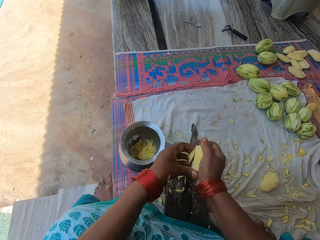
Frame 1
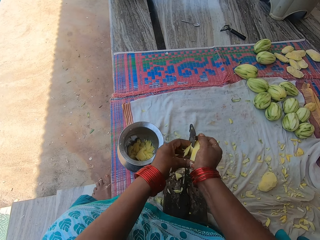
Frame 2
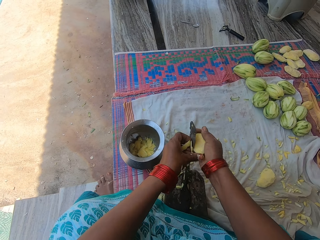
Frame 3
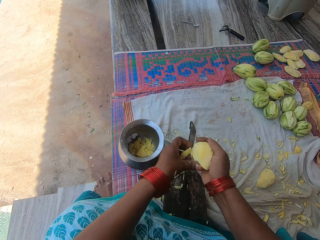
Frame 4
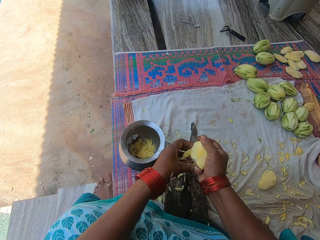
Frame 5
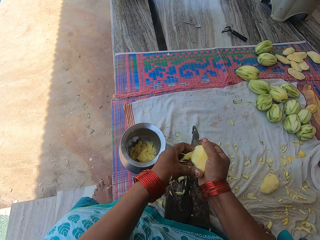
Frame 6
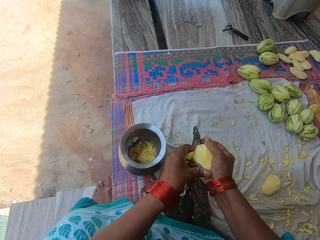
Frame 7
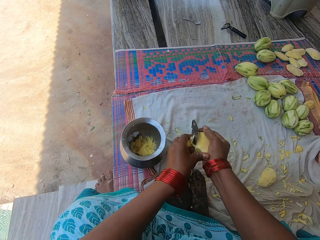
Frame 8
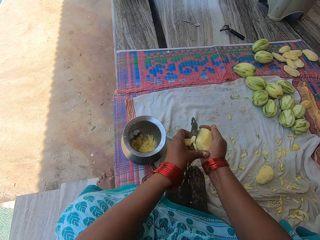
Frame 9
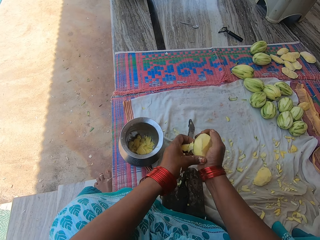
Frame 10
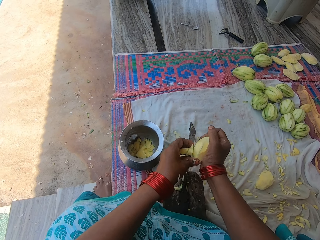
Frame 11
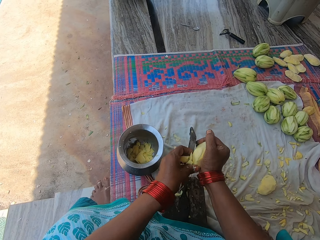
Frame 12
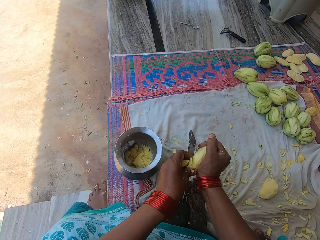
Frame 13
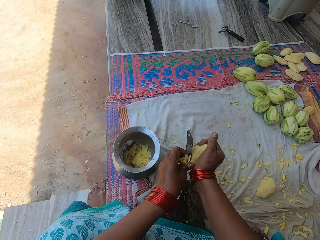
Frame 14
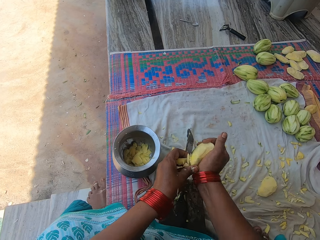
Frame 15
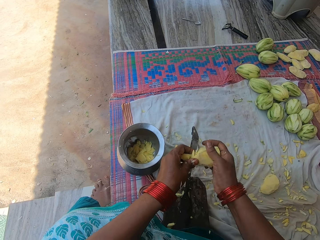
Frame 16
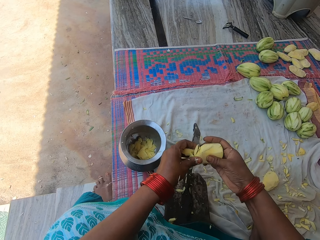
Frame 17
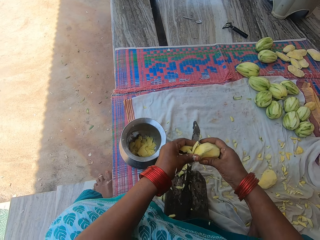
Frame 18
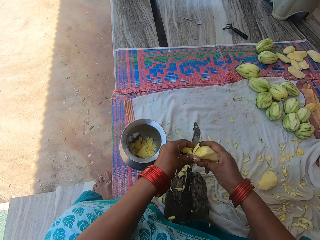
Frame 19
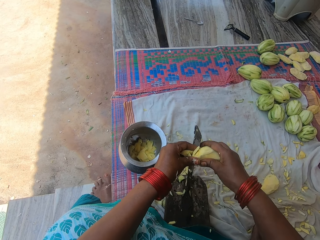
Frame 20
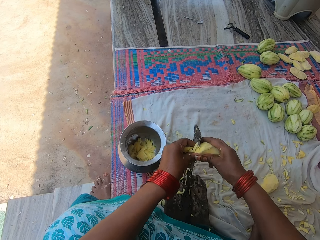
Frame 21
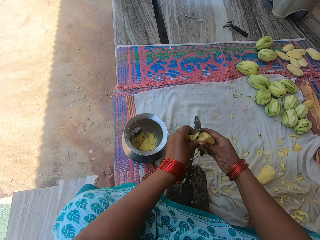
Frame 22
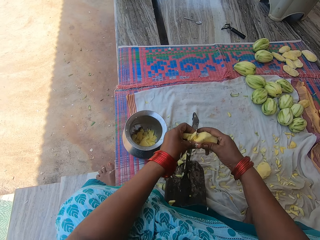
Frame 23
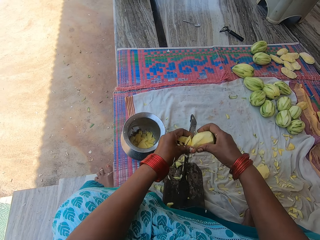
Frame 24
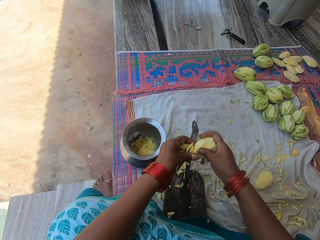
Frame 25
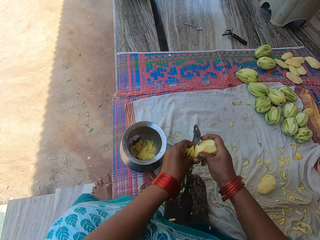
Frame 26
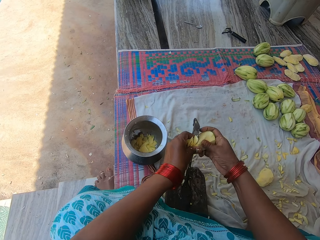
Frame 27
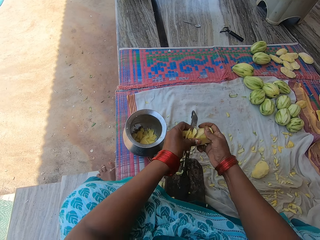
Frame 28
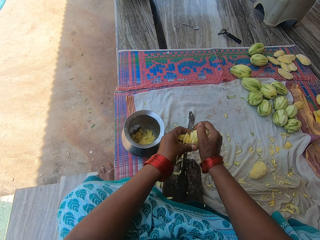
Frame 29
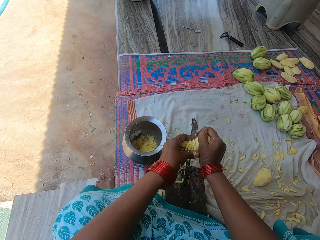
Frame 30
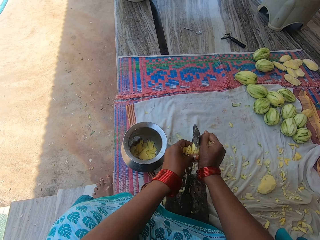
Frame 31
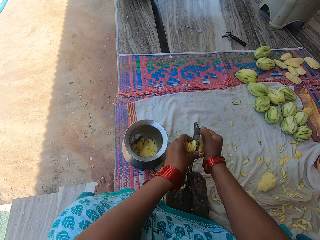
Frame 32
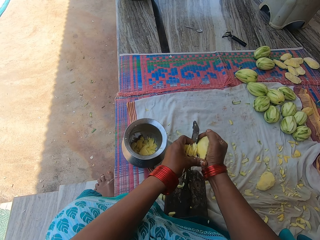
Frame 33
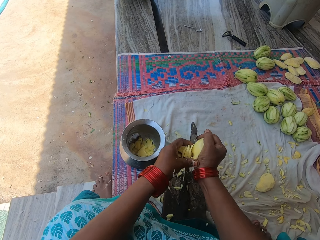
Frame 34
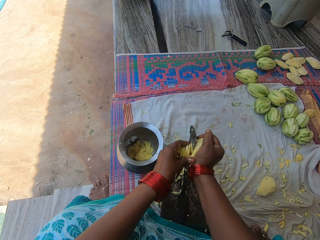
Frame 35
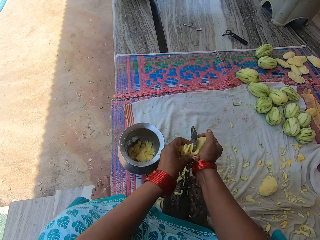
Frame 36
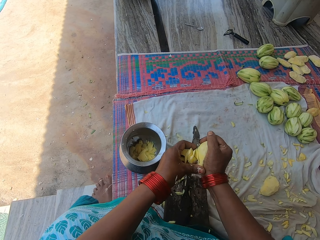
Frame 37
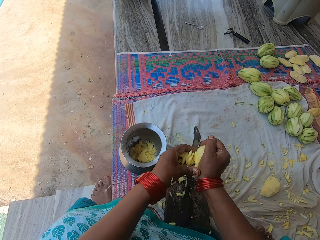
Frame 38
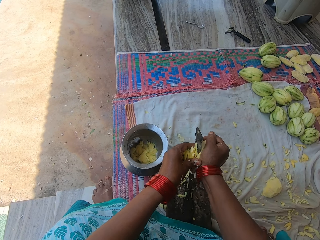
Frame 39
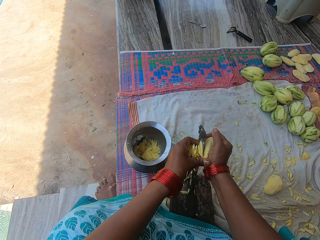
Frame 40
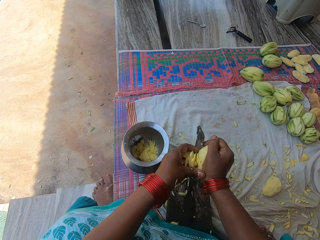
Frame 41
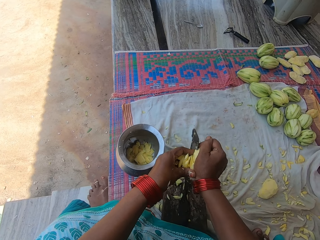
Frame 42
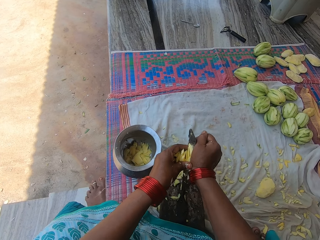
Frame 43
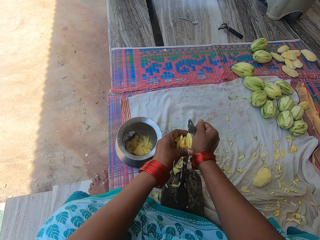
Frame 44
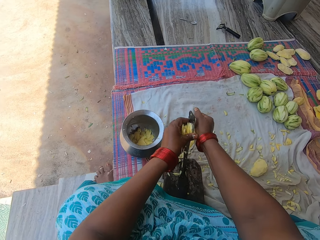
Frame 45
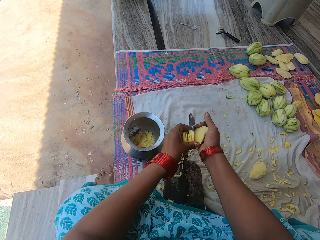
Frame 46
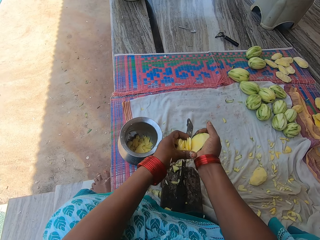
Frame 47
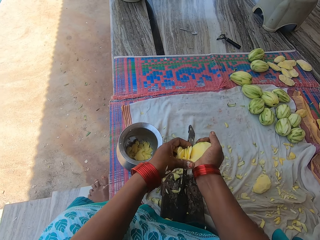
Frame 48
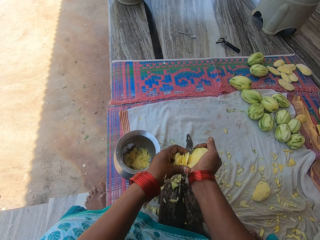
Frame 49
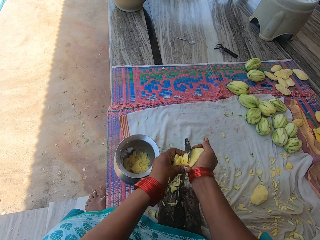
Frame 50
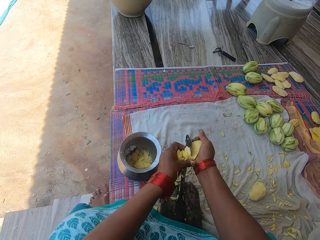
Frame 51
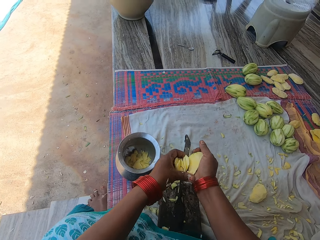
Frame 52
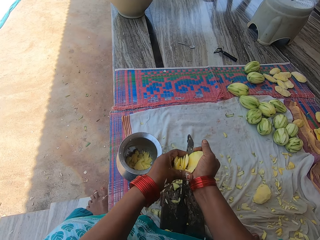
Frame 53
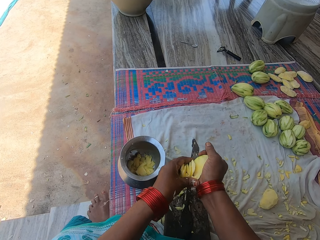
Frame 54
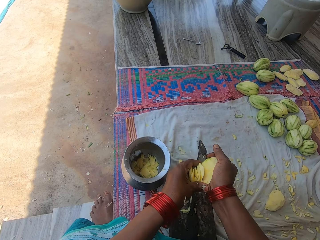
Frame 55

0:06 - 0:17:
The camera wearer cuts the mango into pieces with the knife.

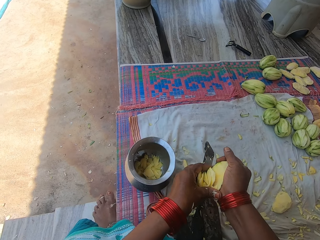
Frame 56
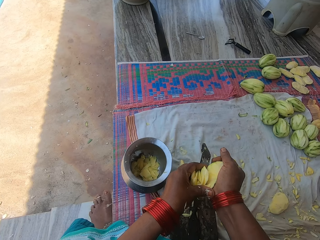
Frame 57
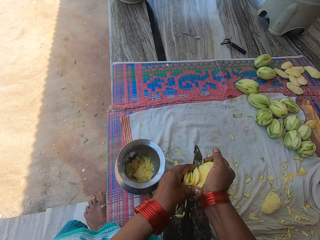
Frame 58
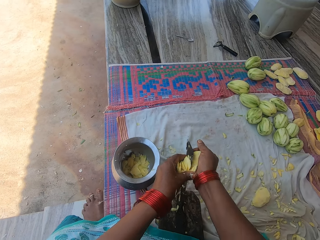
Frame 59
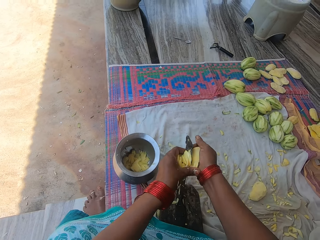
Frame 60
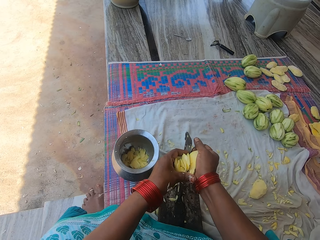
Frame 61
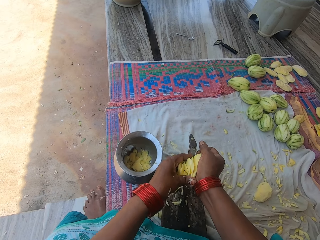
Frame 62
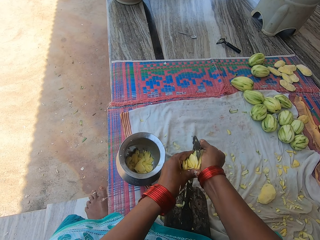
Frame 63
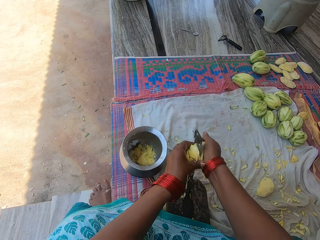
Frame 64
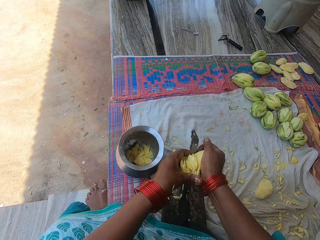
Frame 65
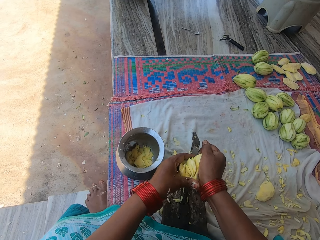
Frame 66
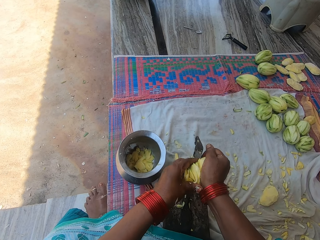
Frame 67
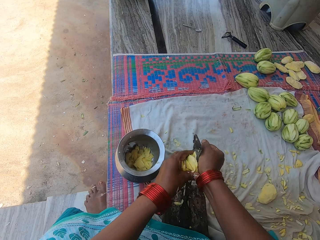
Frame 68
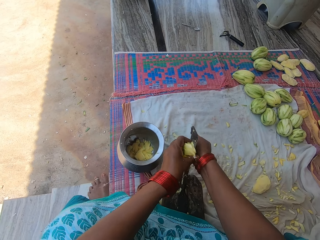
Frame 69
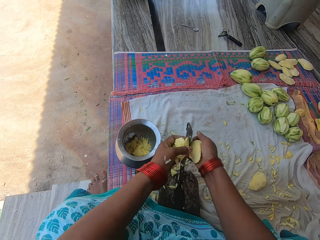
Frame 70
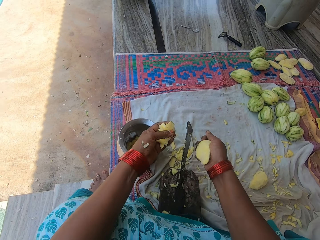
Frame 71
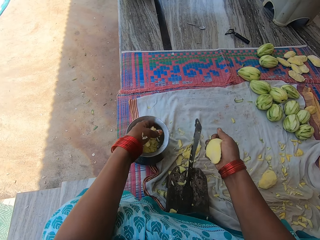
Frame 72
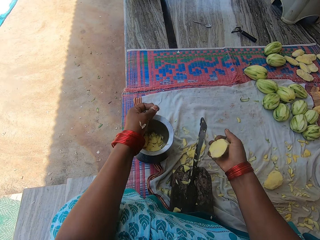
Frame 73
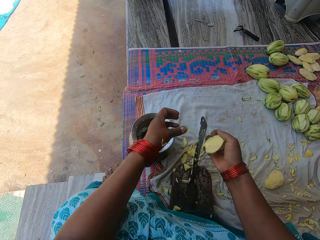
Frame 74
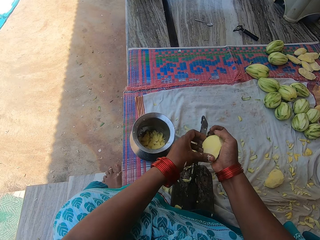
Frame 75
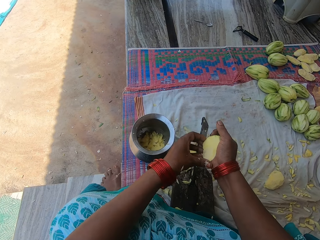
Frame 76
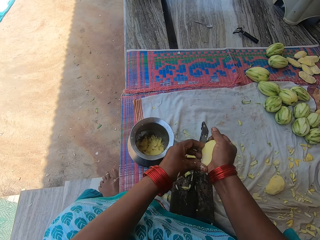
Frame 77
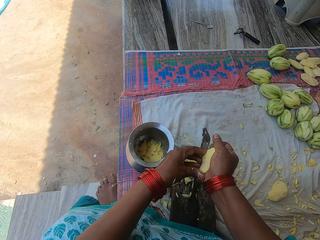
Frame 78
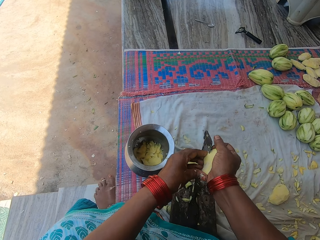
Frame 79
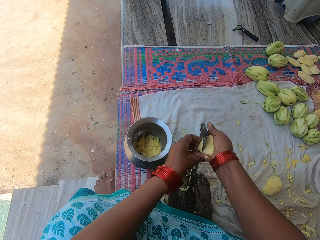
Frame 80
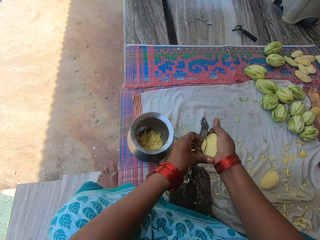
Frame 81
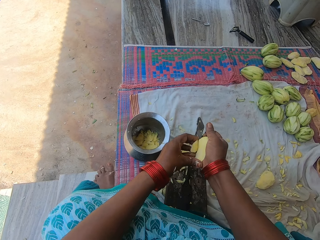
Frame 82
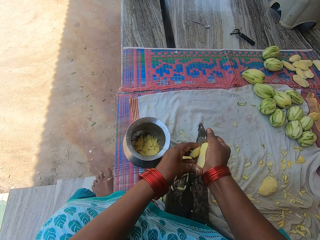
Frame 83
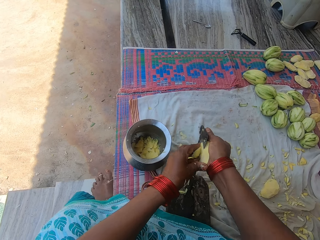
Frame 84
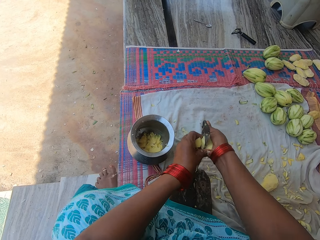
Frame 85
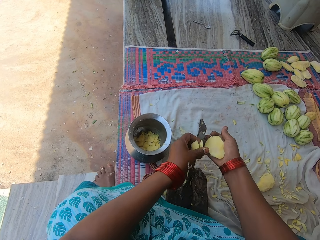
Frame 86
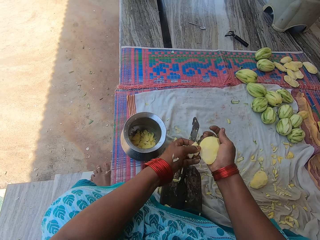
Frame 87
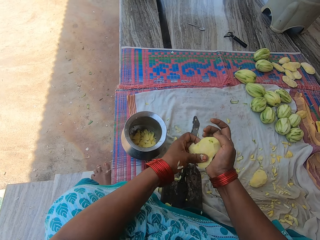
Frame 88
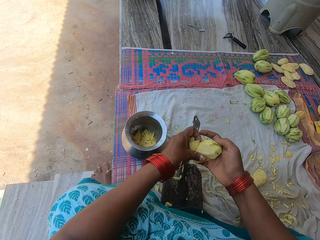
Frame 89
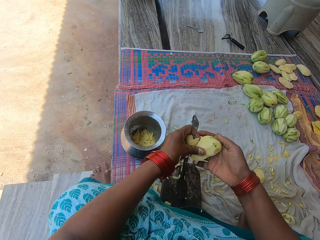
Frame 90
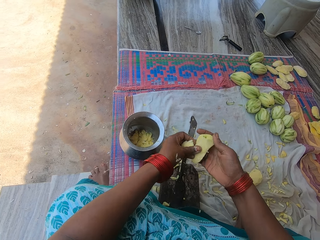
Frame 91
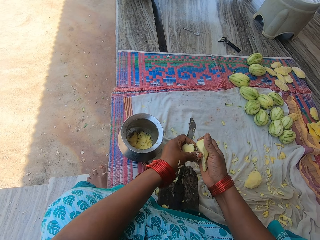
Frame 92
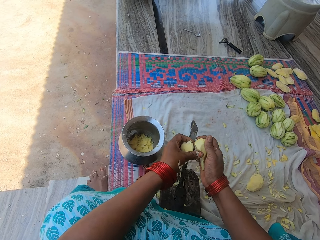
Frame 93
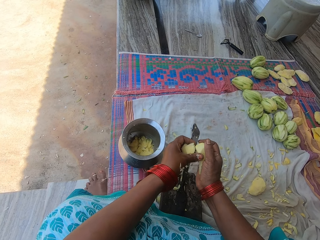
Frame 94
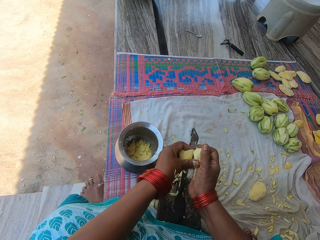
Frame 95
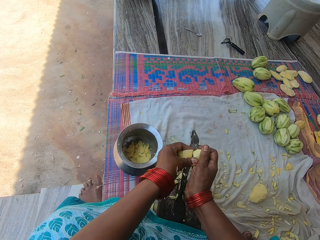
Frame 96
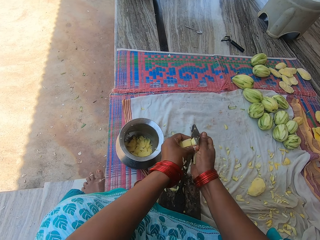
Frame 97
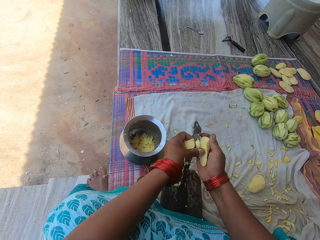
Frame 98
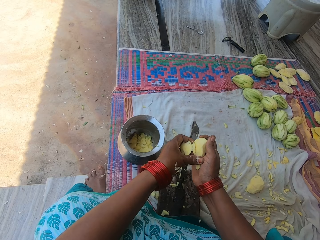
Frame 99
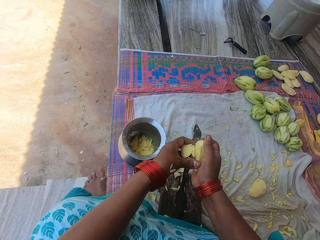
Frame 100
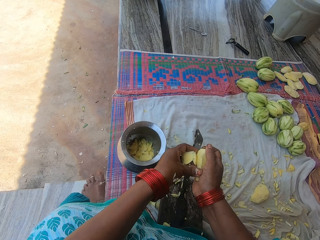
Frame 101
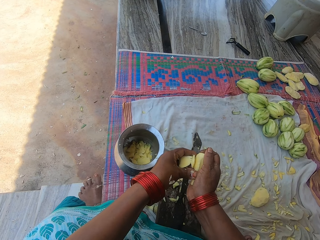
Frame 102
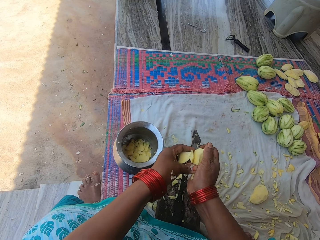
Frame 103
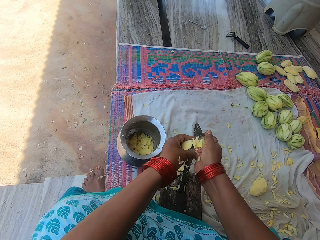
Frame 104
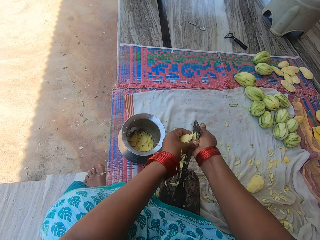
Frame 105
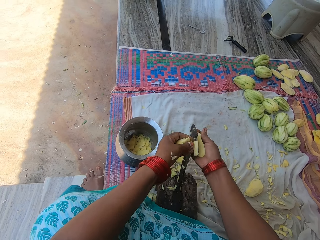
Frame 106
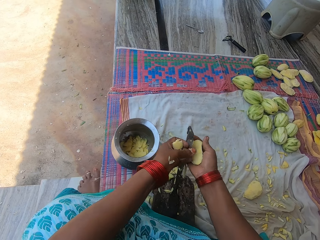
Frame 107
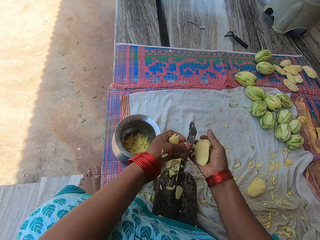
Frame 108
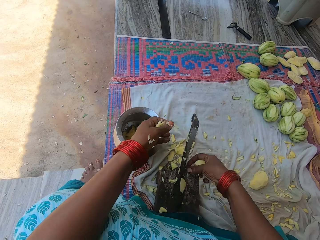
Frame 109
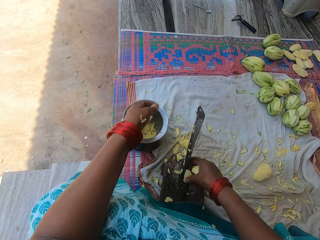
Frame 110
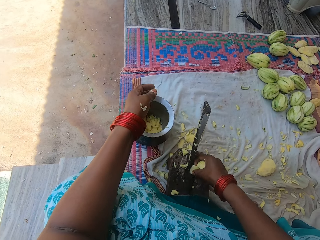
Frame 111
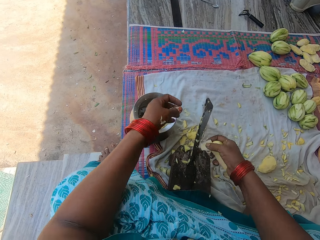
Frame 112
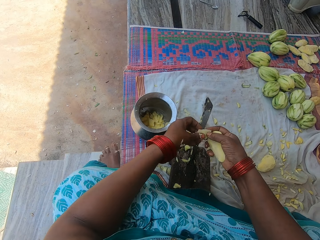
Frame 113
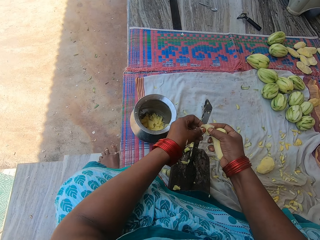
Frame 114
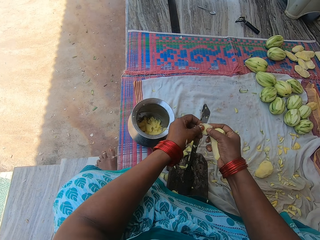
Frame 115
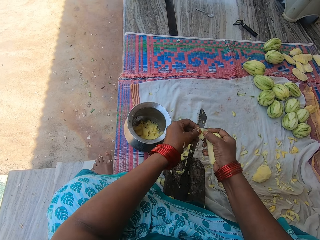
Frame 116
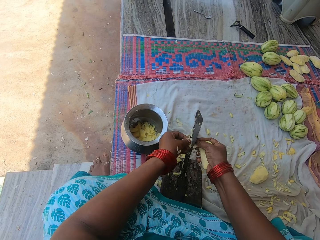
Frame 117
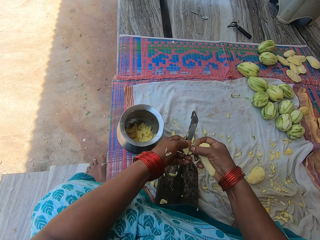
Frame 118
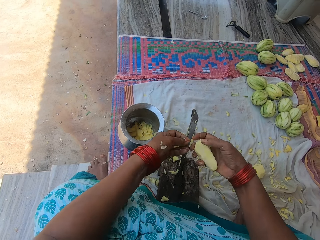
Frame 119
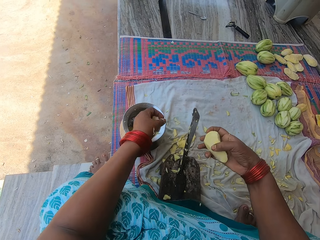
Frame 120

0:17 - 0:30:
The camera wearer puts the pieces of mango in the cooking pot. They hold the mango. They chop the mango into pieces with the knife on the knife stand. They hold the mango. They cut the mango into pieces with the knife. They pour the chopped mangoes in the pot. They pick up a piece of mango on the knife stand. They cut the piece of mango with the knife.
